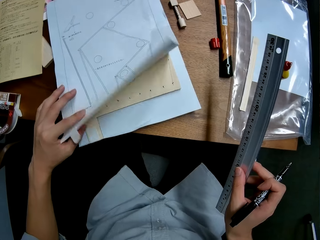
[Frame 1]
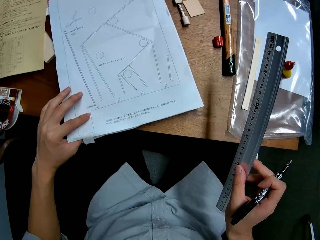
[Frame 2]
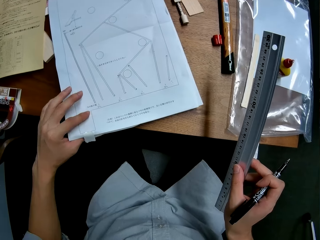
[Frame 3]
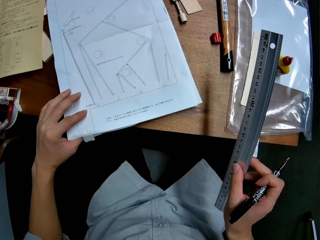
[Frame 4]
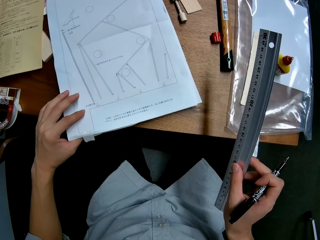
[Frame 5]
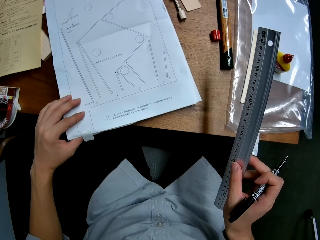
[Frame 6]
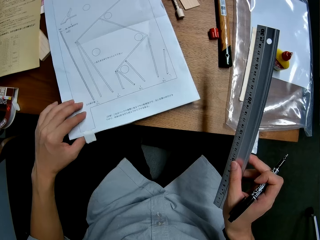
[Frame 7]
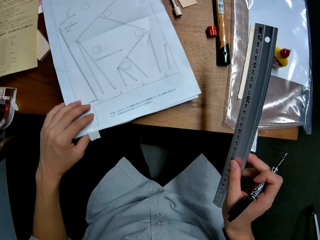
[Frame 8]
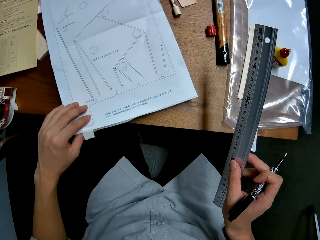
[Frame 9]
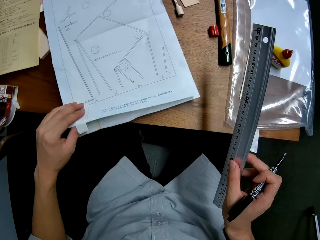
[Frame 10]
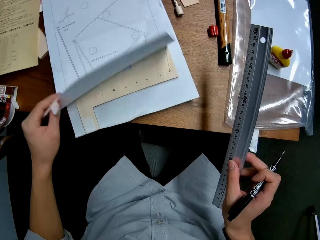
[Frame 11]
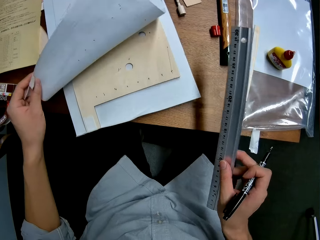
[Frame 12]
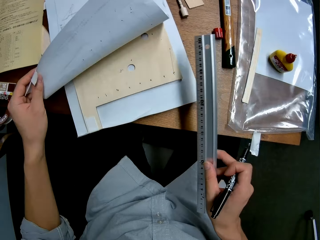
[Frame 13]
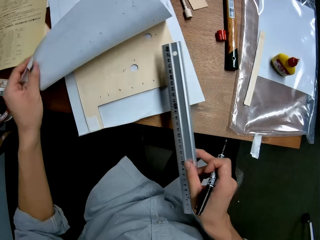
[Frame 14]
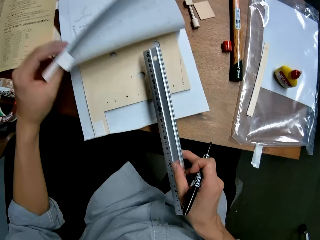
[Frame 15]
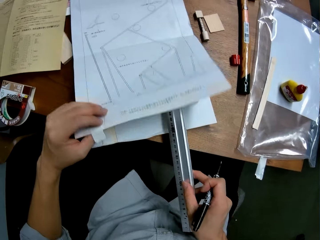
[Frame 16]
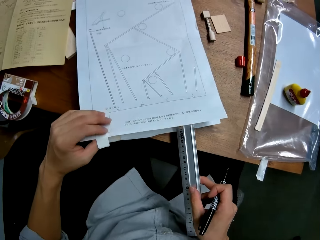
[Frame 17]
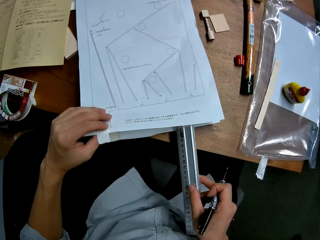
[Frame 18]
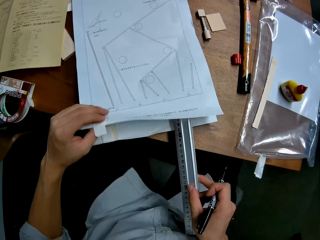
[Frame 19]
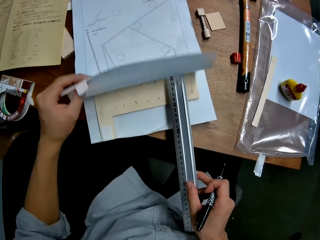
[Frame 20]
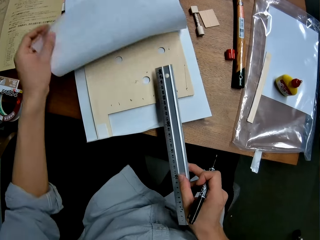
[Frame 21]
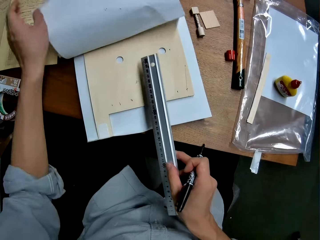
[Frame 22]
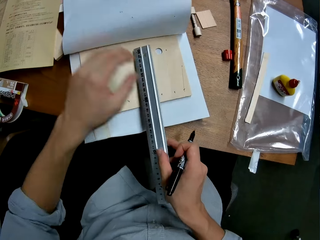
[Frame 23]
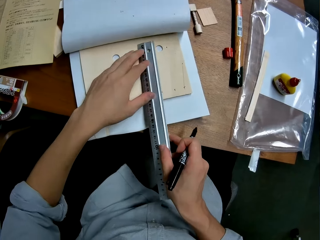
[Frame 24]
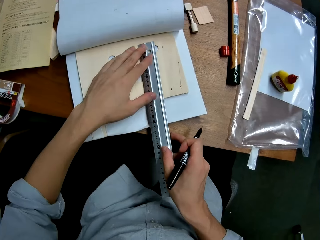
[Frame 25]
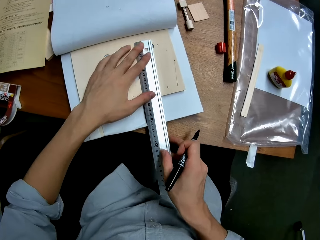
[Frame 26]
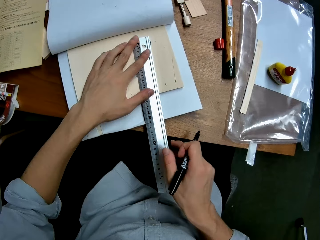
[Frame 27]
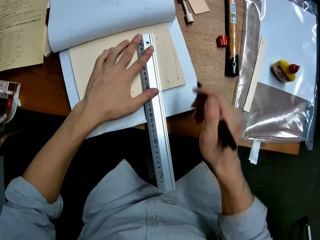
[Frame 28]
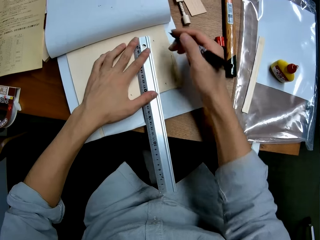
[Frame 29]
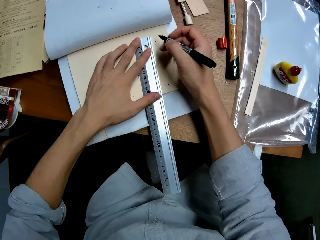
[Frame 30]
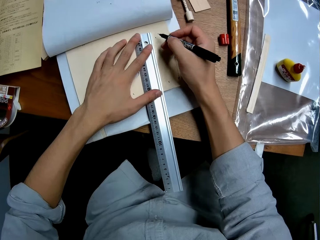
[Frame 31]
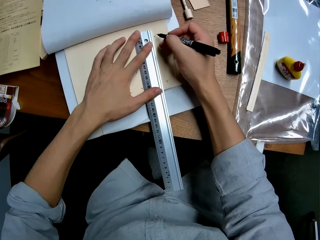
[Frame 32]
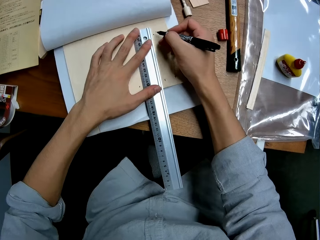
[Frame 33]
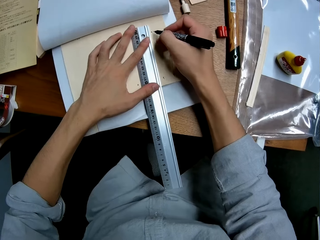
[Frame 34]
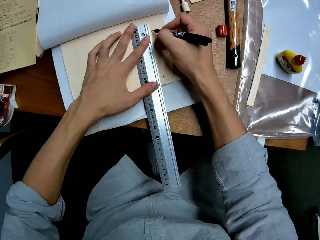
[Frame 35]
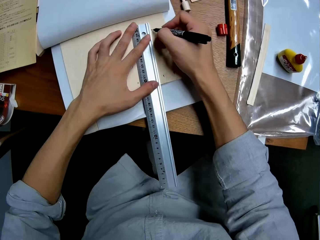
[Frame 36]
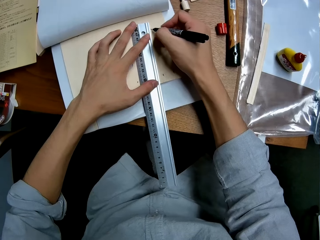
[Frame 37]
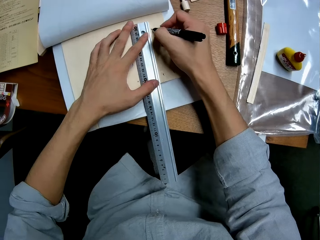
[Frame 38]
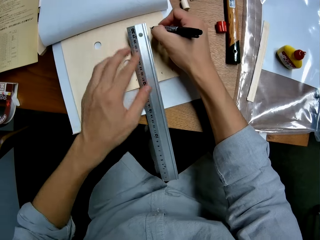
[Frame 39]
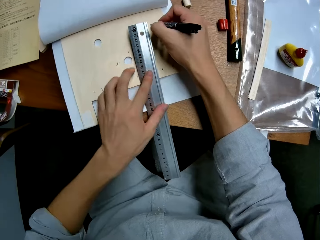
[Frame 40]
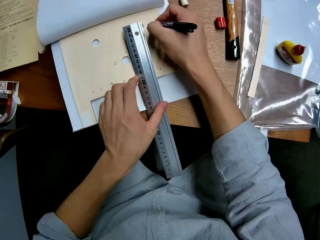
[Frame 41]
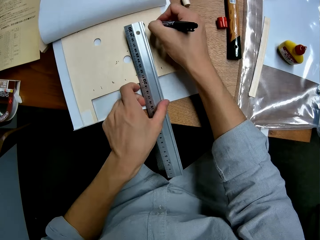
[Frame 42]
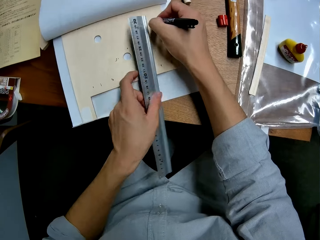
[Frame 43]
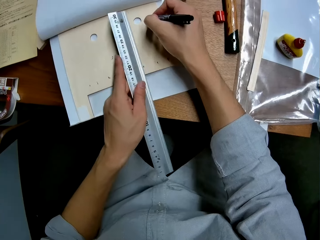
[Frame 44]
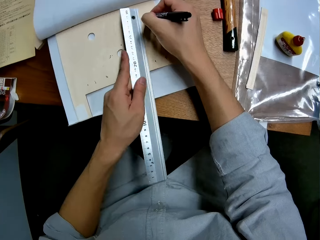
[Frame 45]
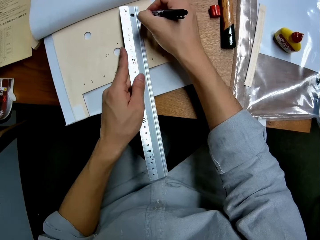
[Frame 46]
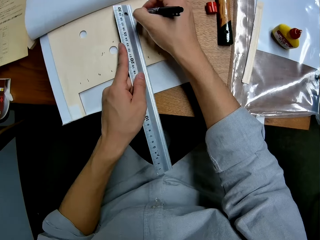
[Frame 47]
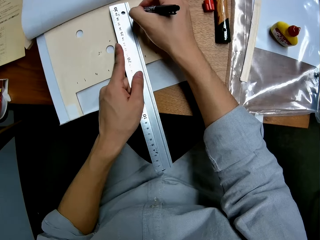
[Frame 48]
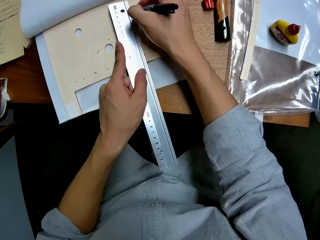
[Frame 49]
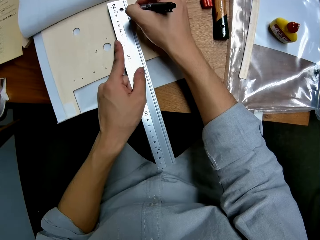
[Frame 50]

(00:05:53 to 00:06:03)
The camera wearer drops the paper down on the wooden mechanical model with his left hand. He opens the paper. He looks at the paper. He raises the paper on the wooden mechanical model with his left hand. He drops the paper down on the wooden mechanical model with his left hand. He raises the paper on the wooden mechanical model with his left hand. He places the ruler on the wooden mechanical model. He folds the paper.

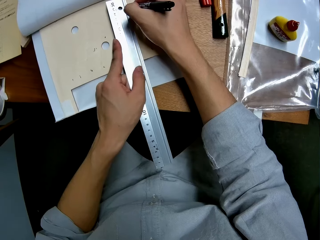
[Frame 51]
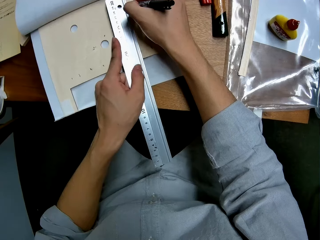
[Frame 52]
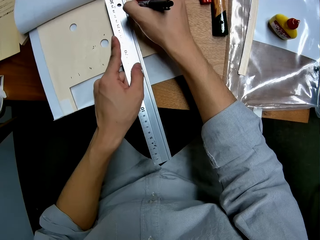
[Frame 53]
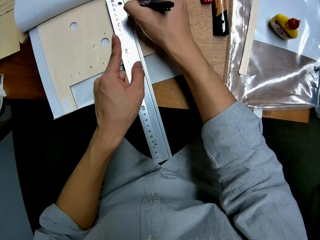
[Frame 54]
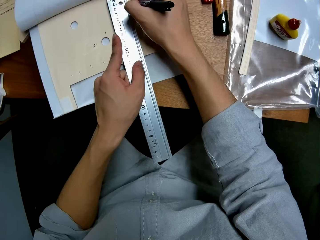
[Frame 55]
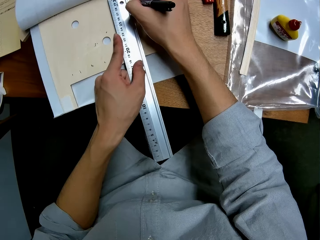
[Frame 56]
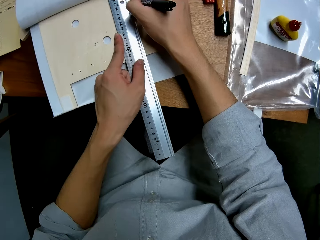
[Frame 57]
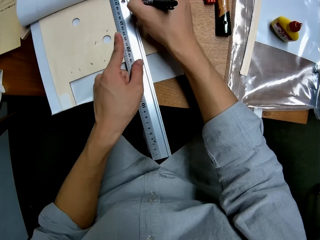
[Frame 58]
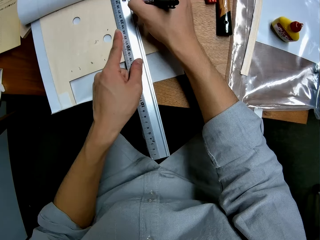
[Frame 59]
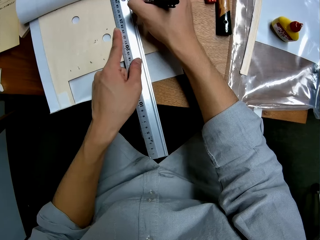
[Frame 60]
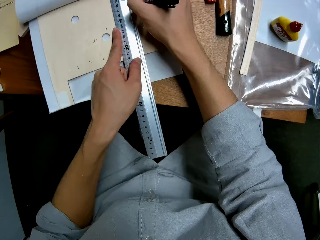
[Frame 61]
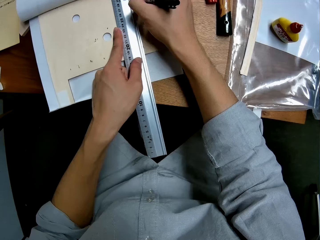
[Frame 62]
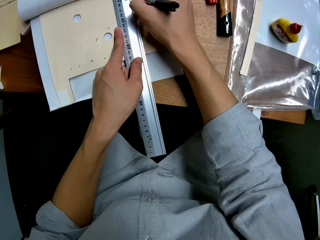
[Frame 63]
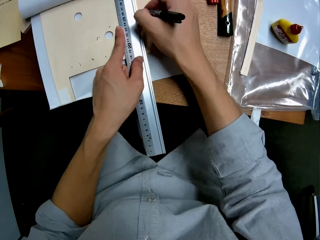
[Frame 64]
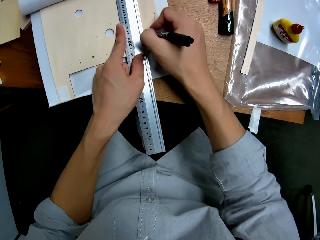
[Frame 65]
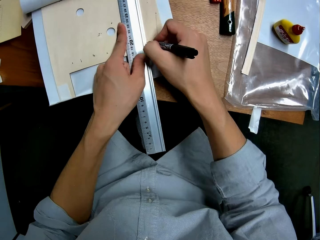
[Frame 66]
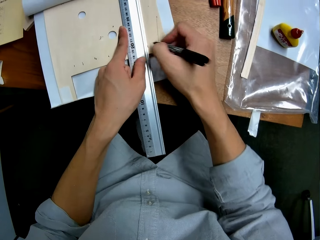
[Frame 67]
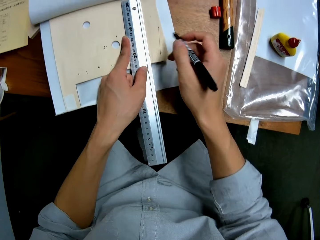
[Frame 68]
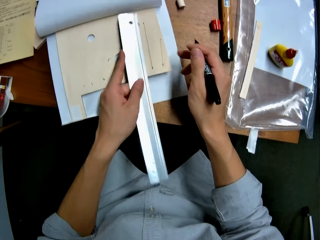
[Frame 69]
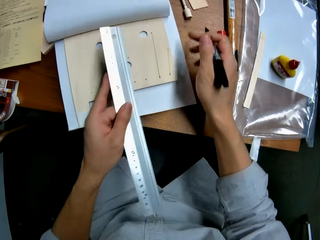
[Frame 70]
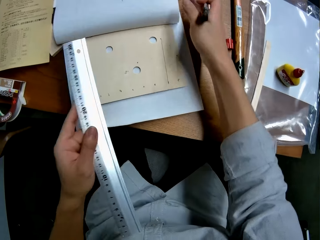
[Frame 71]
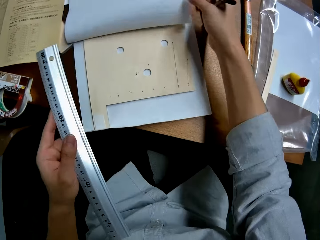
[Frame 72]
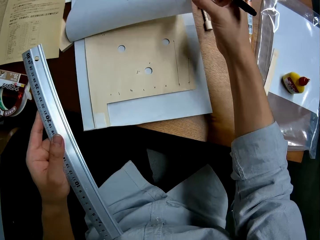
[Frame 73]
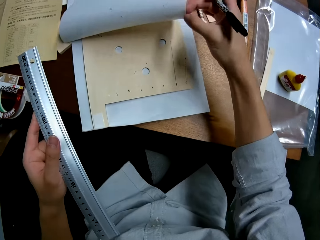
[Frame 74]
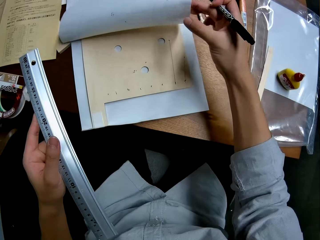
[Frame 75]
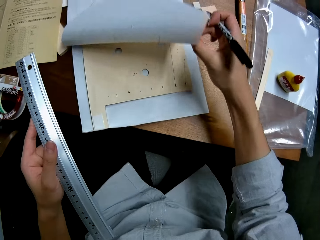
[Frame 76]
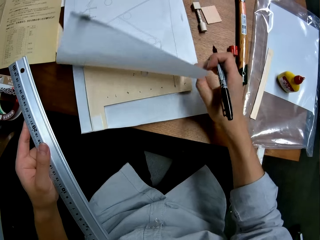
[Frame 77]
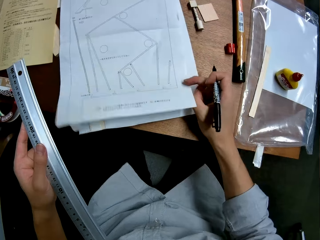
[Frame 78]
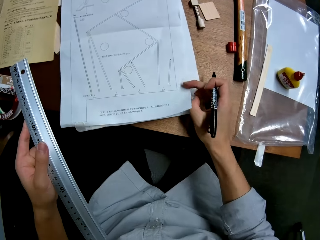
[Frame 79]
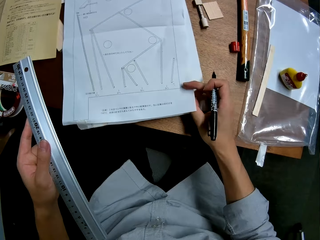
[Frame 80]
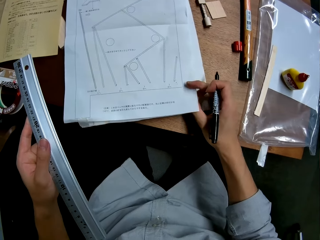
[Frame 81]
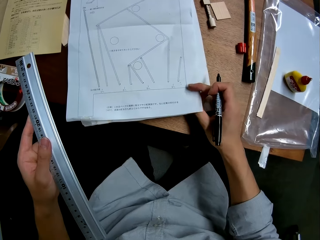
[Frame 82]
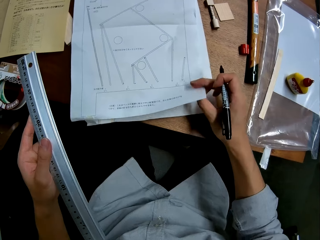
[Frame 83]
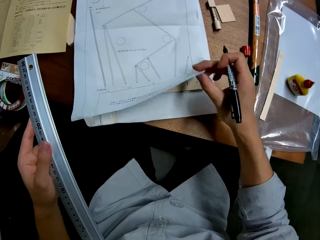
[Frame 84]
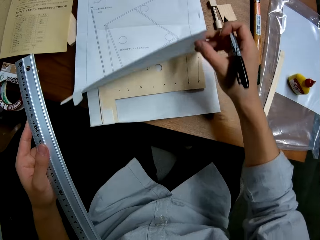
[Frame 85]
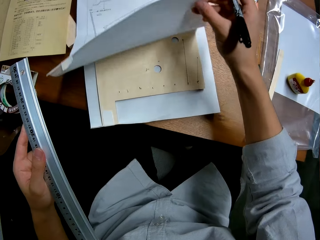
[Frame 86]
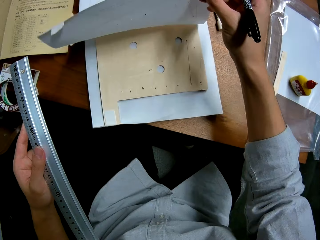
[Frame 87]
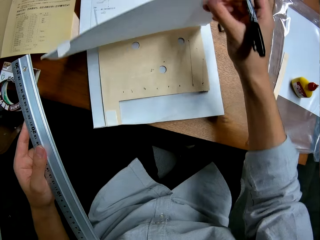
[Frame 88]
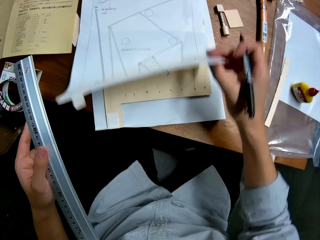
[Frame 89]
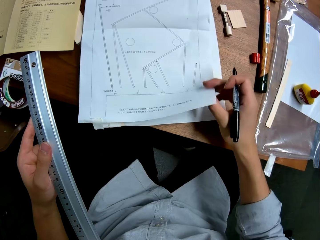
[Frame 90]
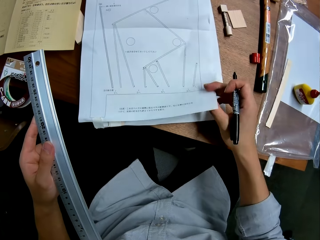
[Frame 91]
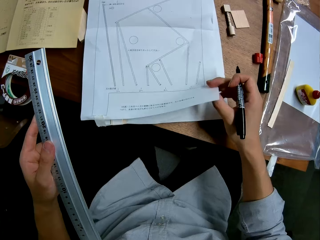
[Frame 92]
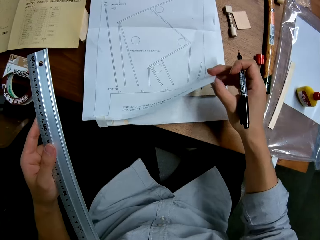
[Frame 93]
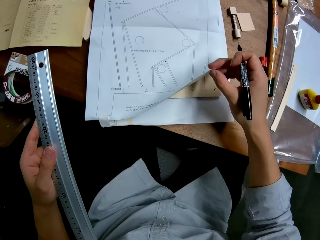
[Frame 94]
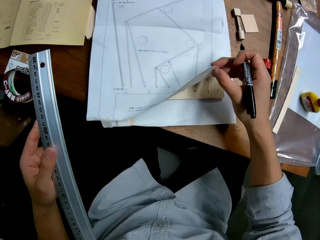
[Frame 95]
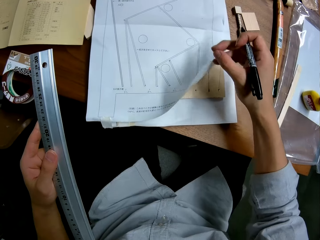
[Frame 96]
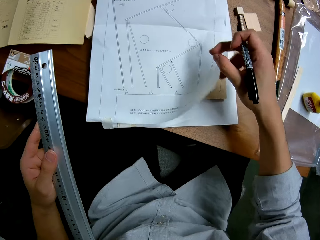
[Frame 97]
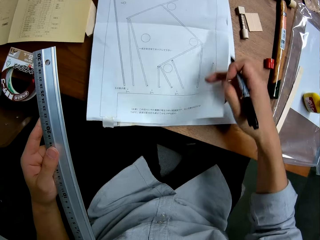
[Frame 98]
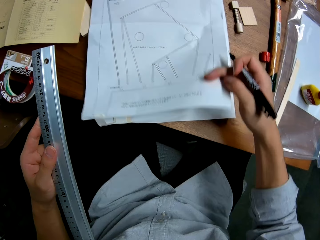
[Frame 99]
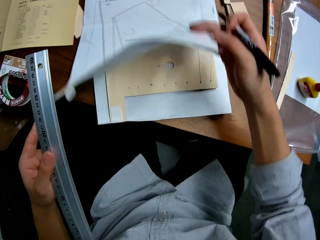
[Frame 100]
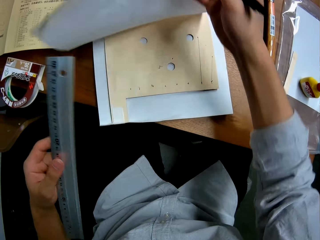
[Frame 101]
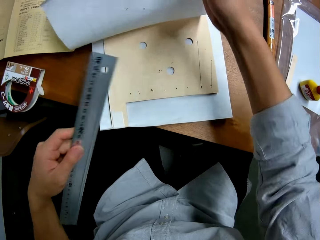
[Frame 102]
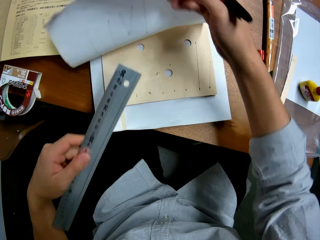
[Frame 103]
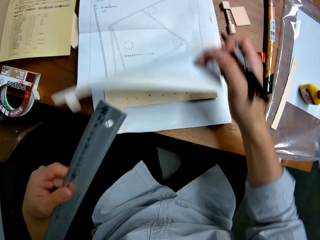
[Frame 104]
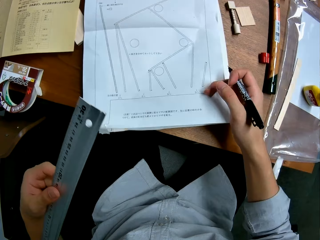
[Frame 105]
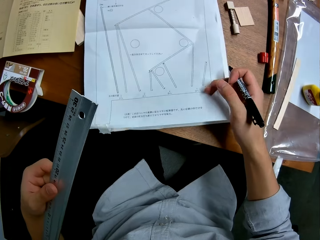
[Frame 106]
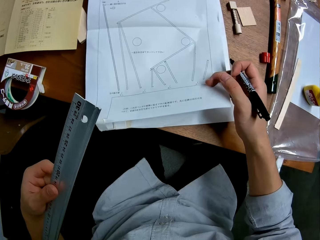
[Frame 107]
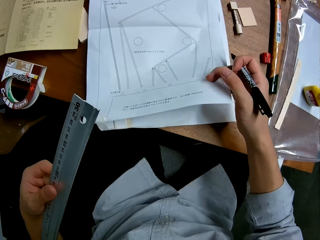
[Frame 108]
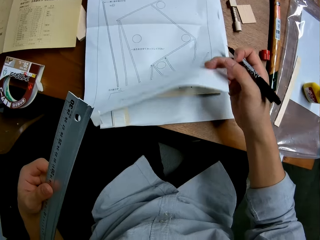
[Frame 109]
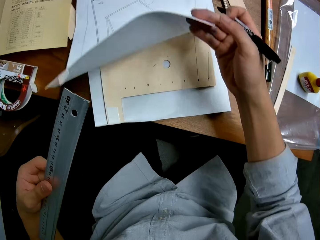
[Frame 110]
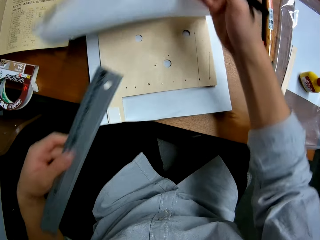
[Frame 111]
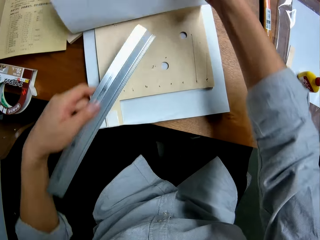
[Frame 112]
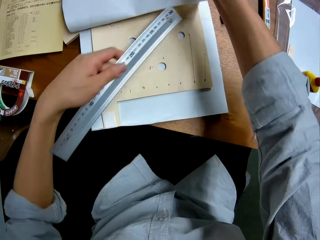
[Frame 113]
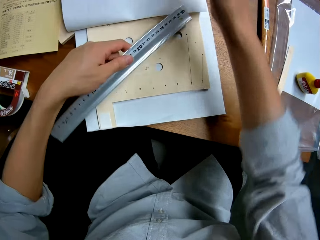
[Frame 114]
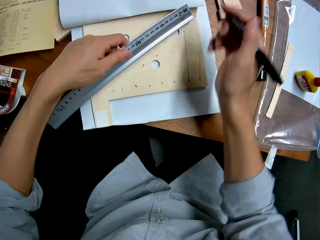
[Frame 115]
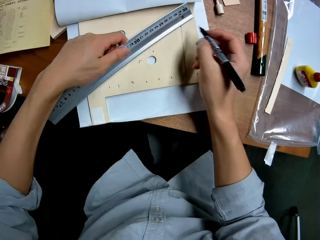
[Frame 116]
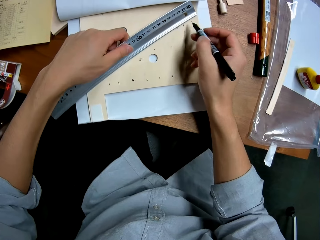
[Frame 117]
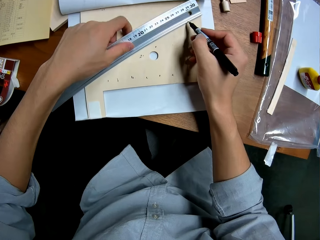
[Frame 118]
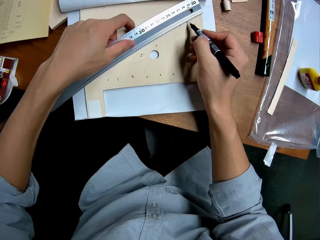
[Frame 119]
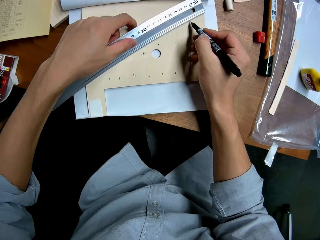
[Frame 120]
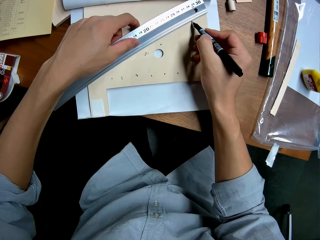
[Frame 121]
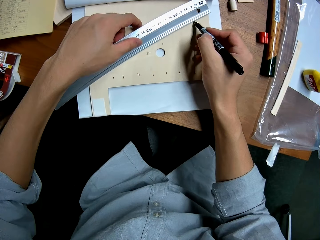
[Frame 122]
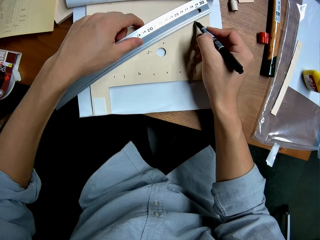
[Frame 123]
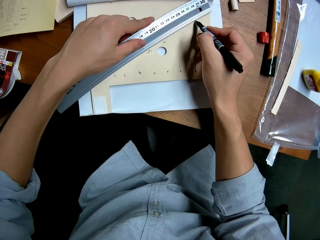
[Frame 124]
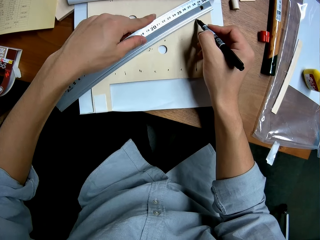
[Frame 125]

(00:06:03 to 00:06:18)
The camera wearer rules on the wooden mechanical model or the paper with the ruler and the marker in his right hand. He picks up the ruler from the wooden mechanical model with his left hand. He drops the paper down on the wooden mechanical model with his right hand. He looks at the paper. He raises the paper on the wooden mechanical model with his right hand. He drops the paper down on the wooden mechanical model with his right hand. He raises the paper on the wooden mechanical model with his right hand. He drops the paper down on the wooden mechanical model with his right hand. He raises the paper on the wooden mechanical model with his right hand. He folds the paper. He places the ruler in his left hand on the wooden mechanical model.
